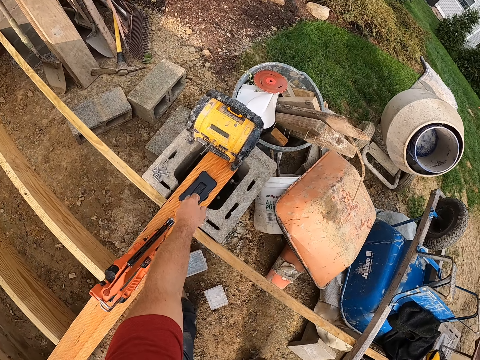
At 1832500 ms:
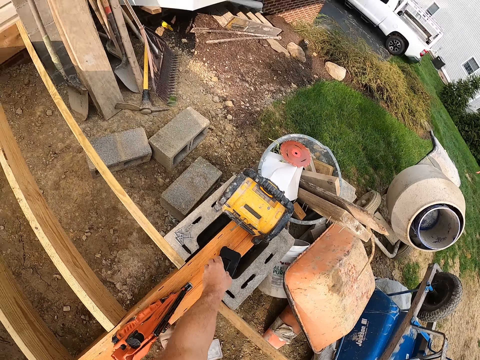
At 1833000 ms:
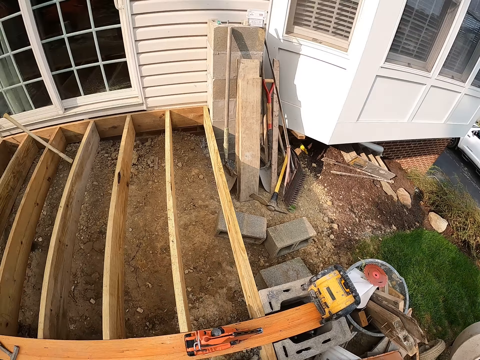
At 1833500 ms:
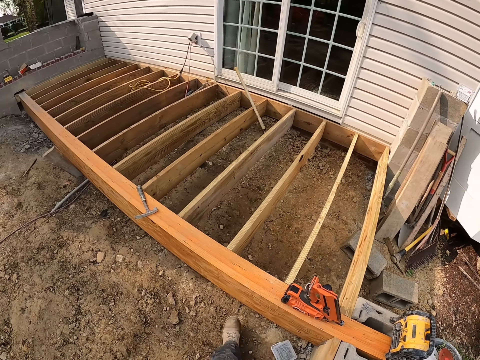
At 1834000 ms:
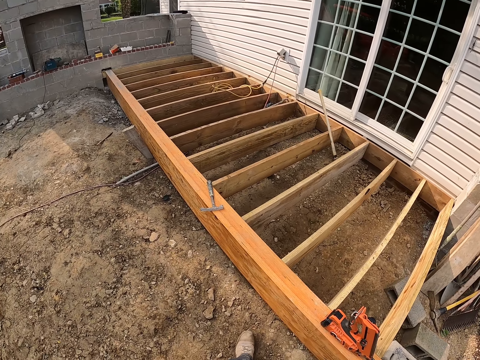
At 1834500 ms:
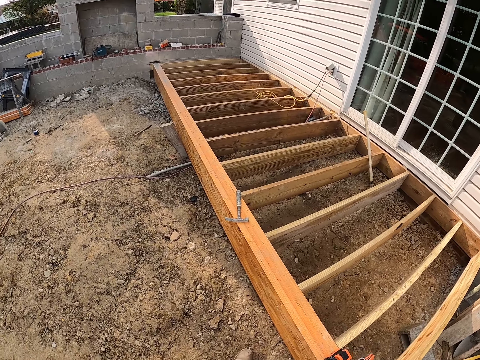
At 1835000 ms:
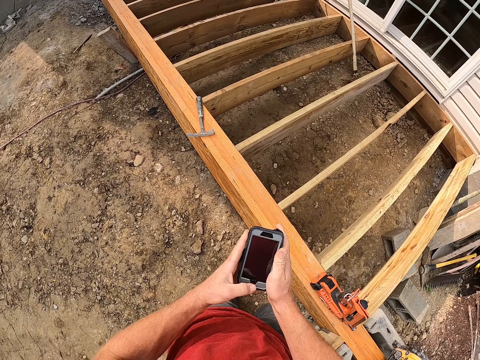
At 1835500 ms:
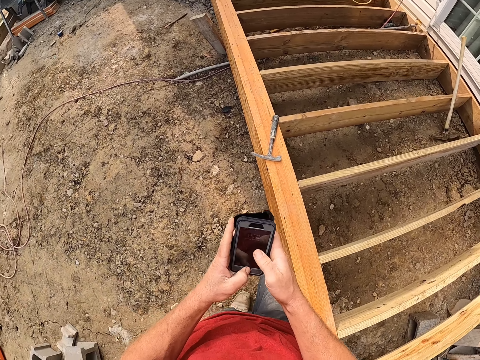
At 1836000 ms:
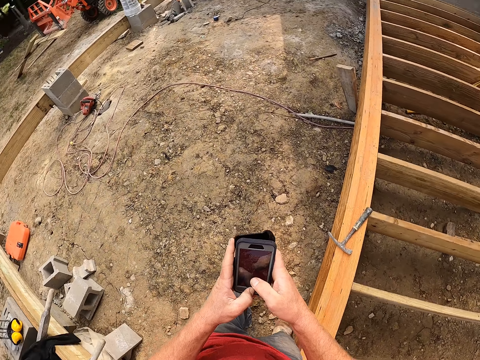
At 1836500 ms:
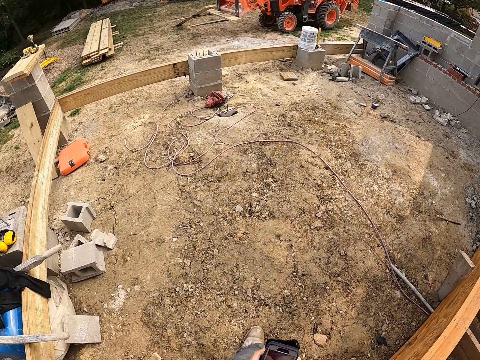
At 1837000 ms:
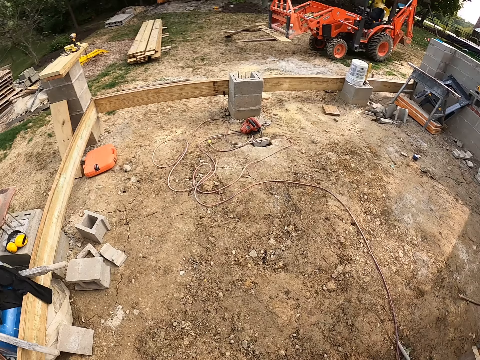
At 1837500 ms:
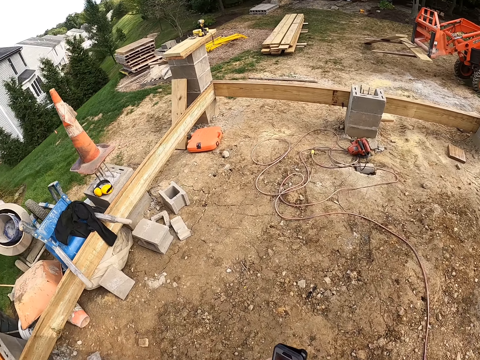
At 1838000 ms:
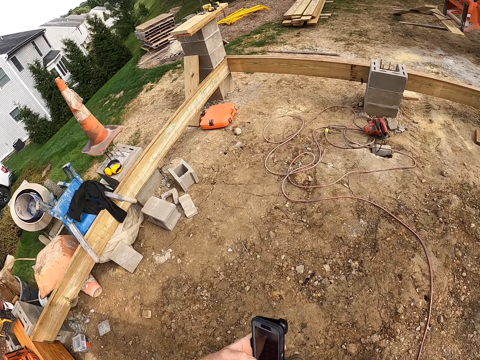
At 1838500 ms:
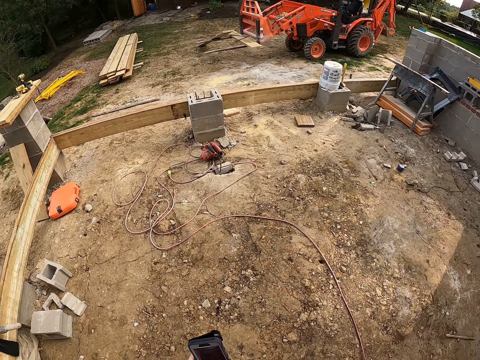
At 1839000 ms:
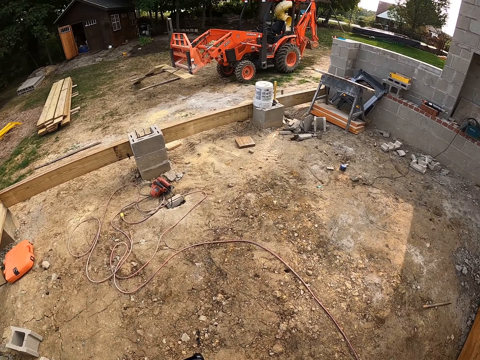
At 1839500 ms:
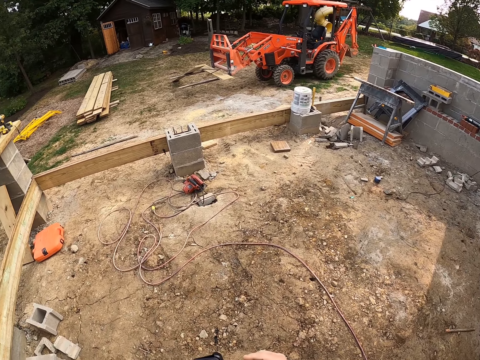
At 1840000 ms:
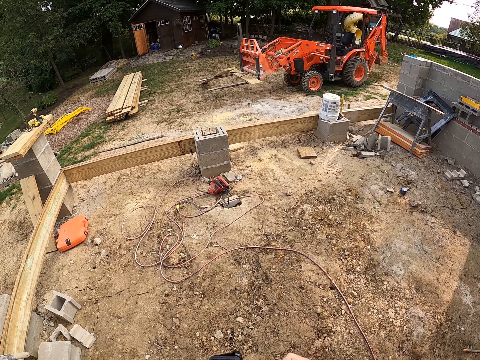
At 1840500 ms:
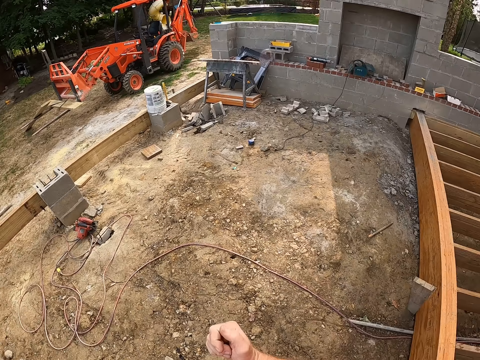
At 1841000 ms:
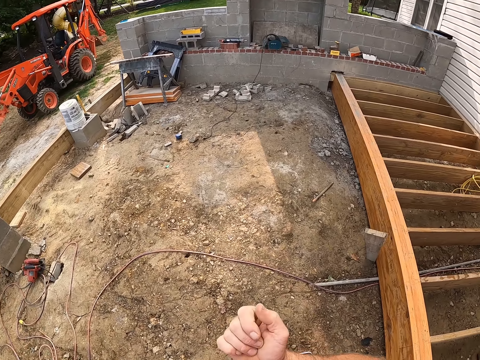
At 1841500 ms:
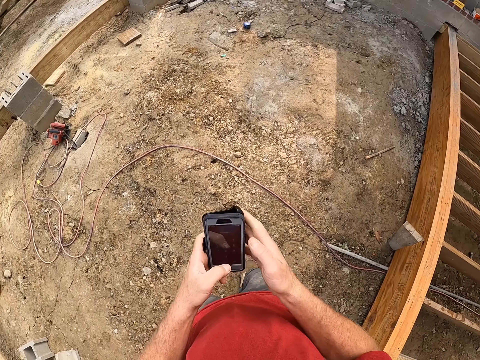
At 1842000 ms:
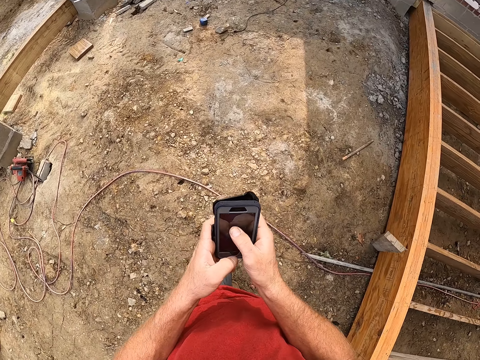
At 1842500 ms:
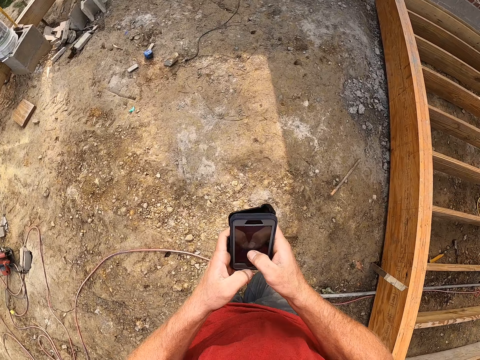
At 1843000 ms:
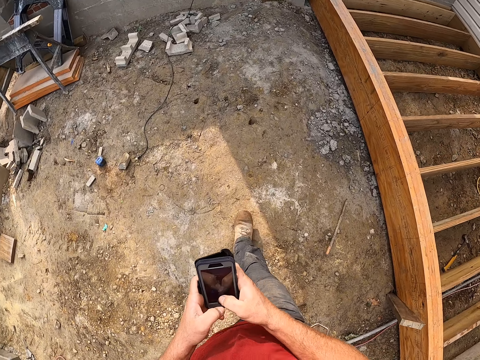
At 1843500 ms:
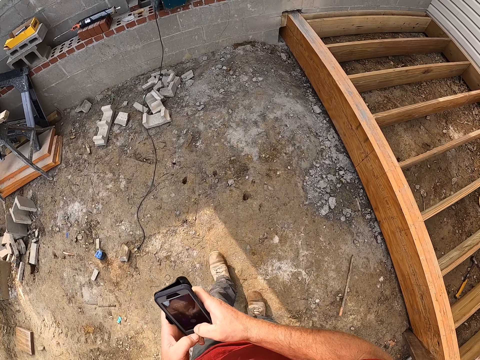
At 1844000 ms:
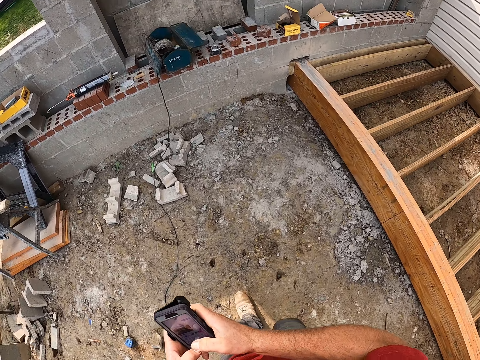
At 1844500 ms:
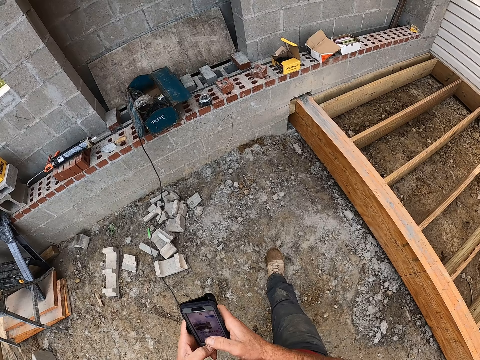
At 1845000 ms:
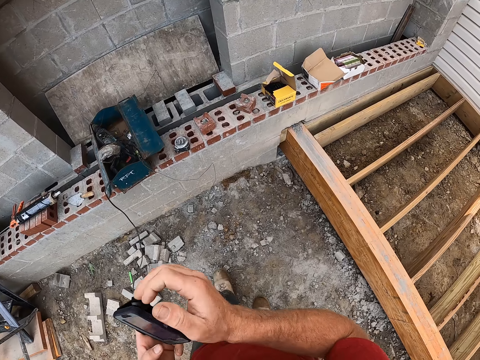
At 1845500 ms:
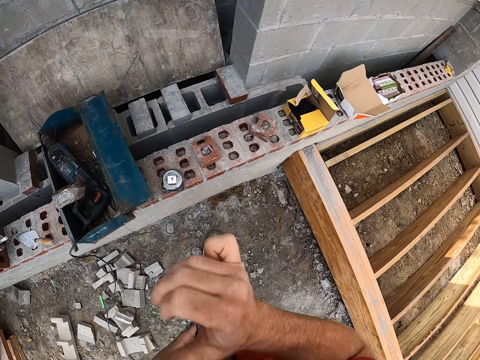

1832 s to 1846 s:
The camera wearer picks up the phone from the brick. He operates the phone. He twists his right hand. He handles the phone. He walks around.

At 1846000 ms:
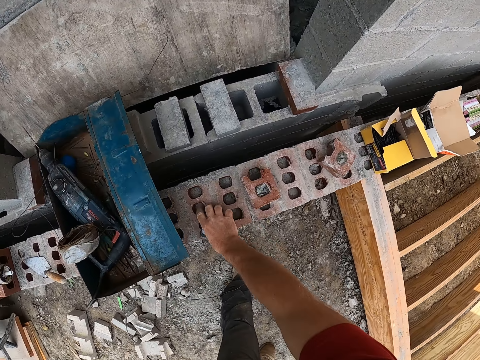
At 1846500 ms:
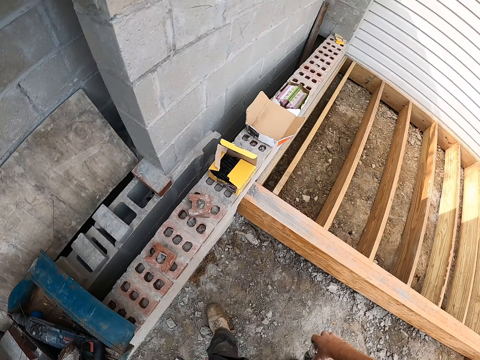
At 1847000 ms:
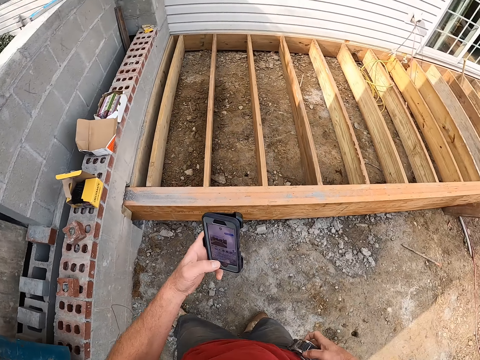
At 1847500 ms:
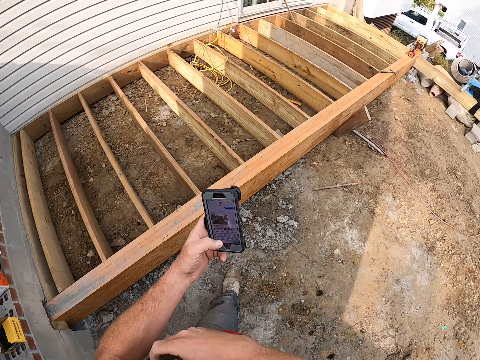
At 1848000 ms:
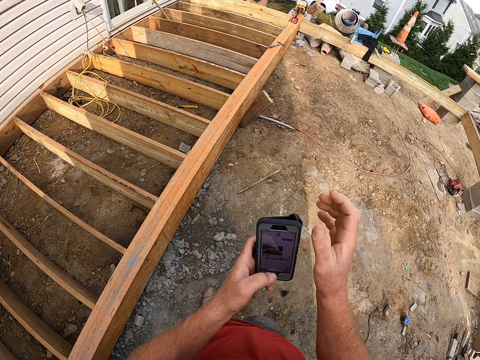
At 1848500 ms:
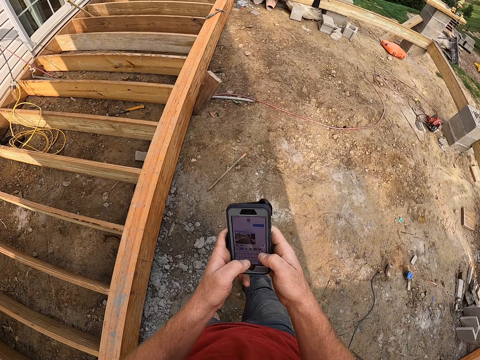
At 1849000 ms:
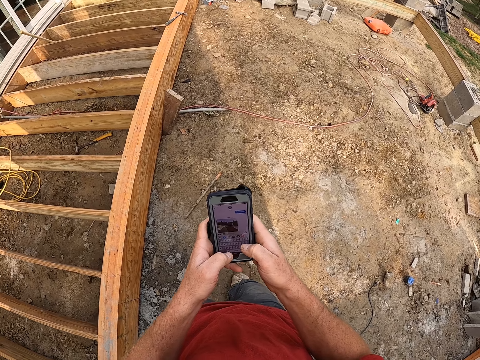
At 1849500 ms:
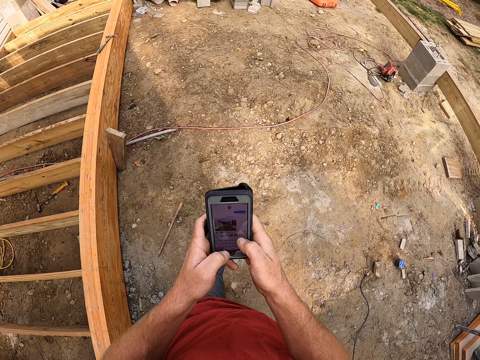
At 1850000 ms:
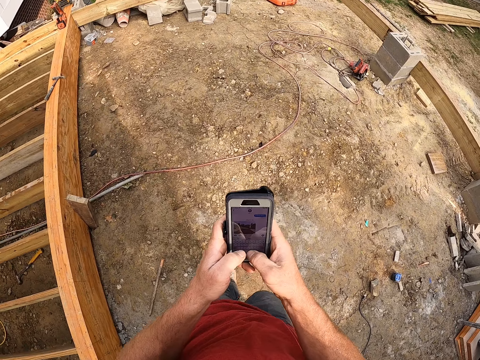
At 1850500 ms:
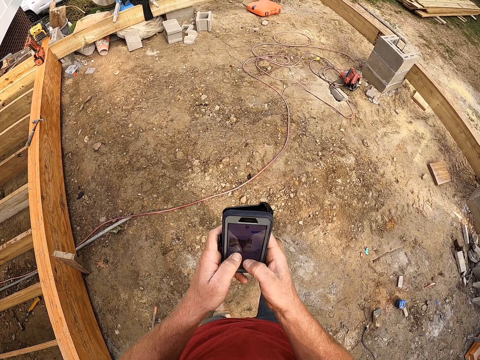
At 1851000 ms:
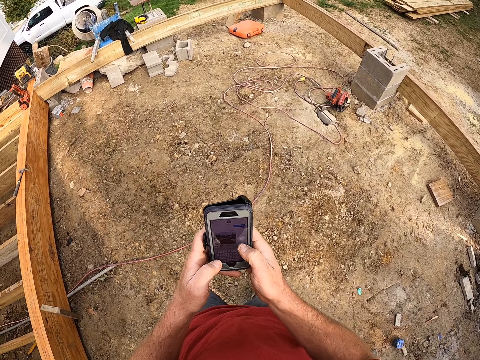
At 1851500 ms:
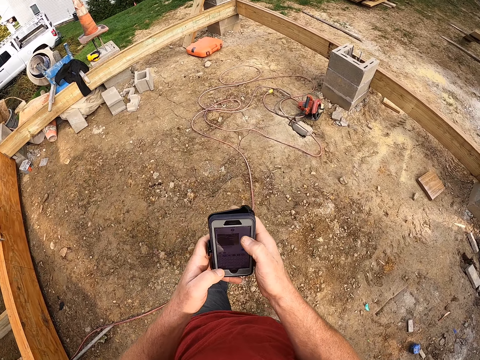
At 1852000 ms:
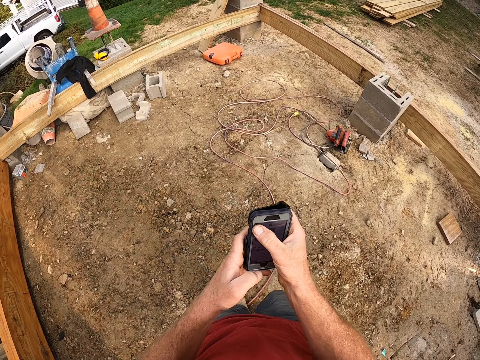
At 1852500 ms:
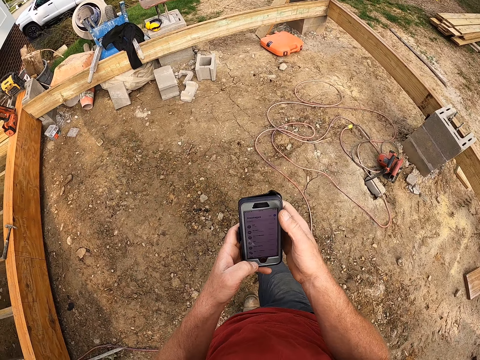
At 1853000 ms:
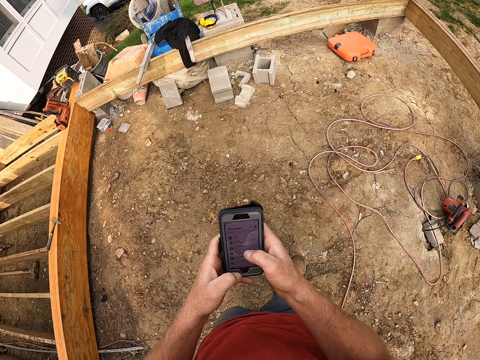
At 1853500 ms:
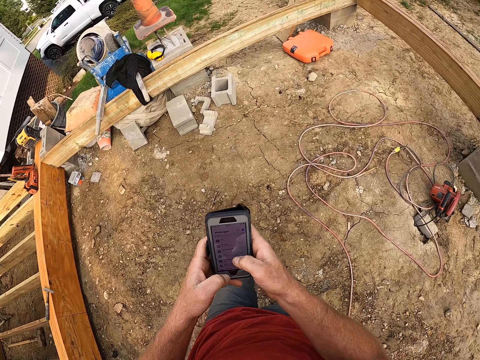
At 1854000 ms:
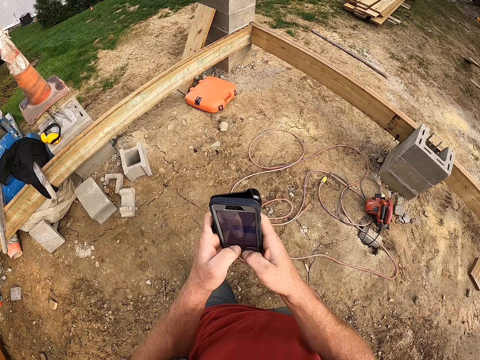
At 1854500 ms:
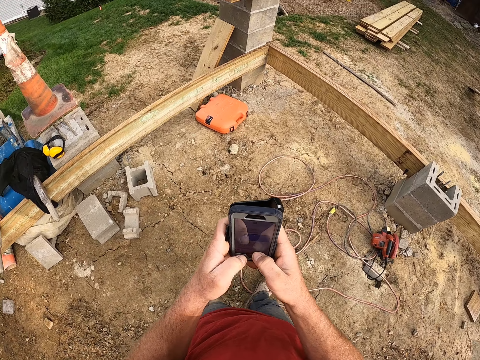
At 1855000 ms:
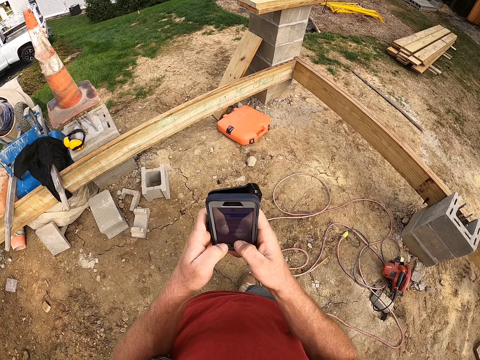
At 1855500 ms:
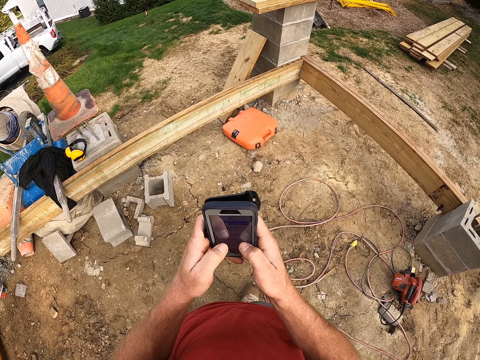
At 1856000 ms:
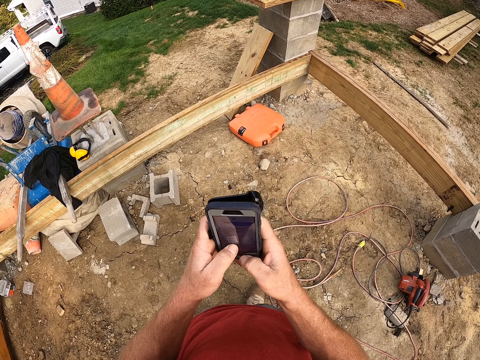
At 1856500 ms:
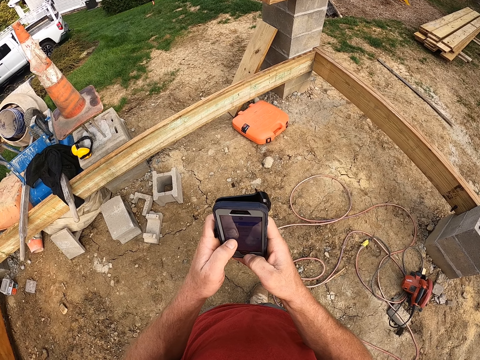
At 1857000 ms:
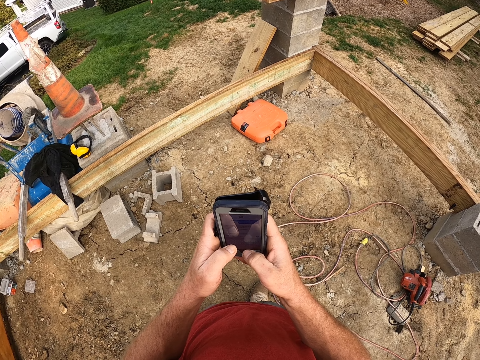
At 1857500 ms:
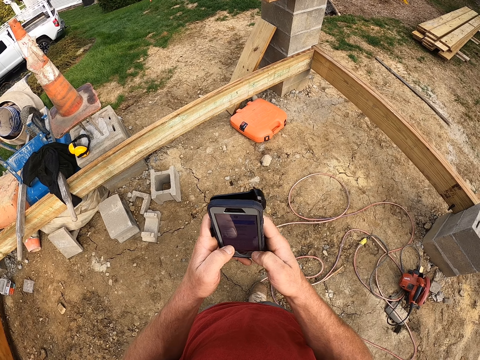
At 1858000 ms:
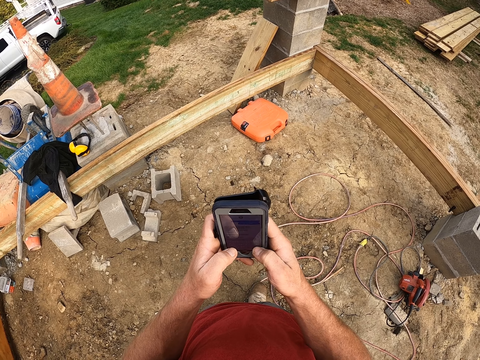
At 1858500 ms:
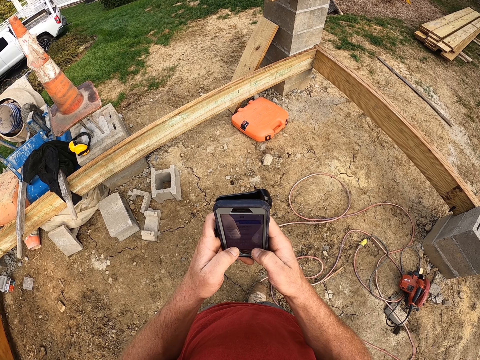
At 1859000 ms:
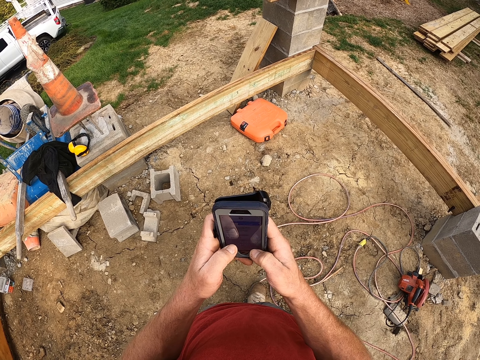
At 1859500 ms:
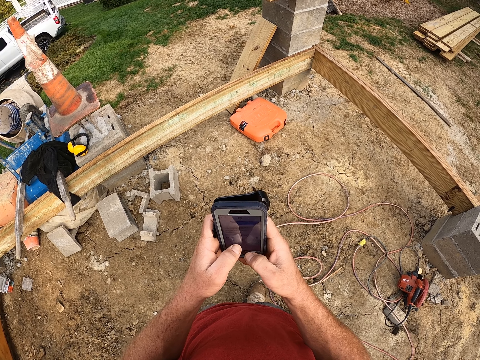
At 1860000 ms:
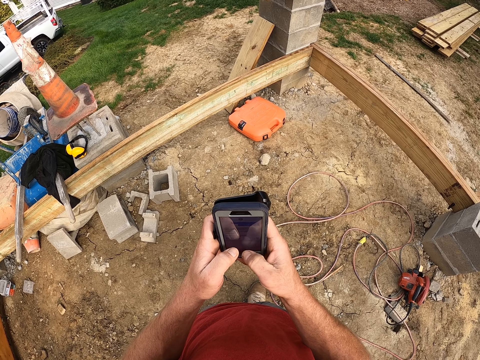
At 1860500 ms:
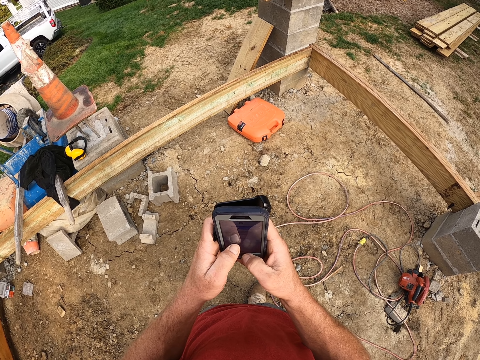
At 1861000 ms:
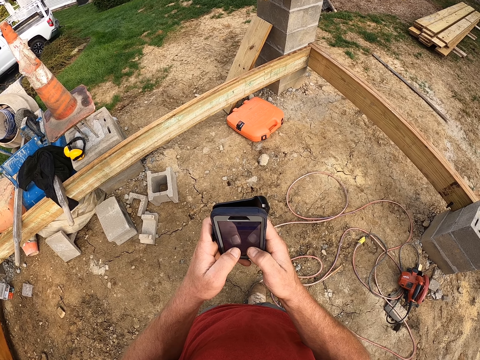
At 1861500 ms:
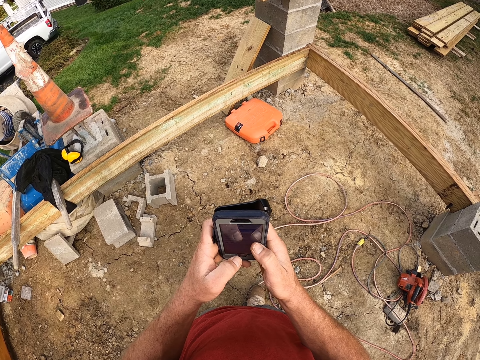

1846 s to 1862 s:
The camera wearer picks up a measuring tape or tape measure from the brick. He puts the tape measure between his armpit. He handles a phone. He walks around. He handles the phone repeatedly.
